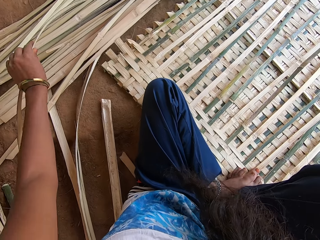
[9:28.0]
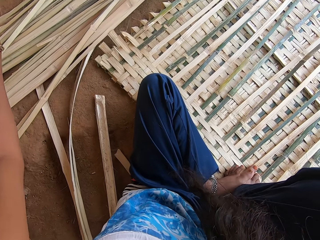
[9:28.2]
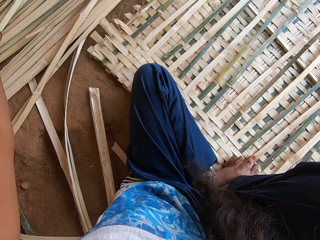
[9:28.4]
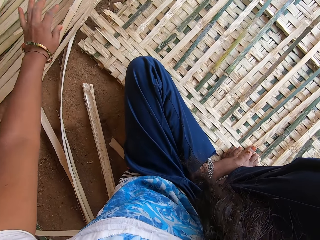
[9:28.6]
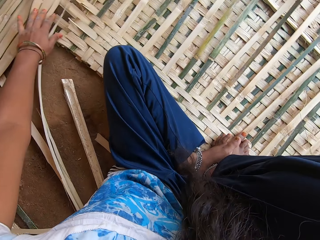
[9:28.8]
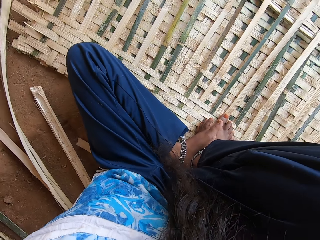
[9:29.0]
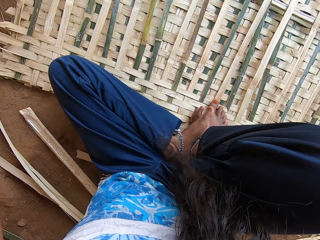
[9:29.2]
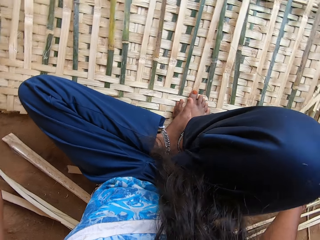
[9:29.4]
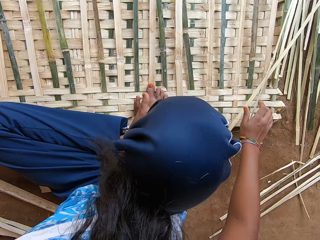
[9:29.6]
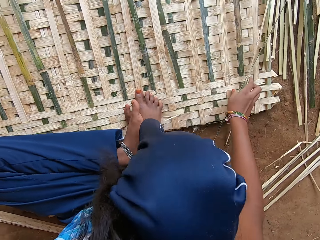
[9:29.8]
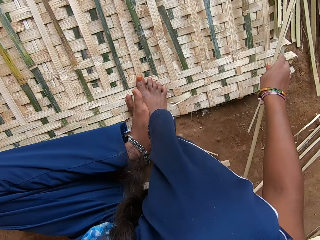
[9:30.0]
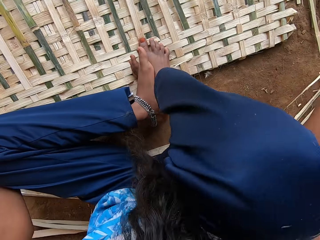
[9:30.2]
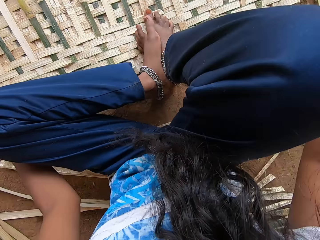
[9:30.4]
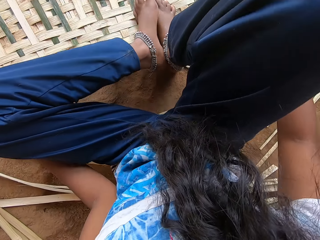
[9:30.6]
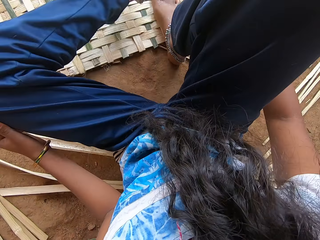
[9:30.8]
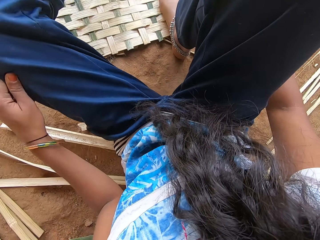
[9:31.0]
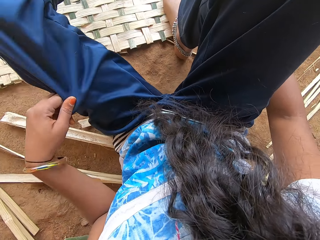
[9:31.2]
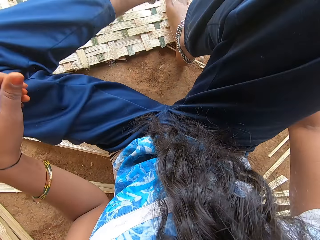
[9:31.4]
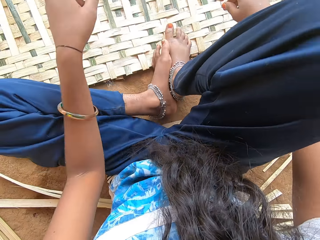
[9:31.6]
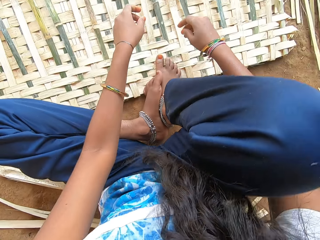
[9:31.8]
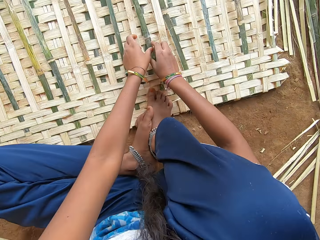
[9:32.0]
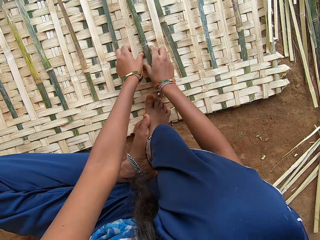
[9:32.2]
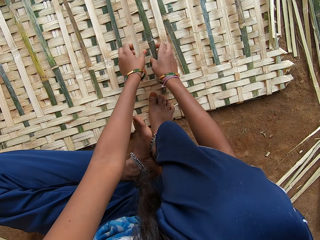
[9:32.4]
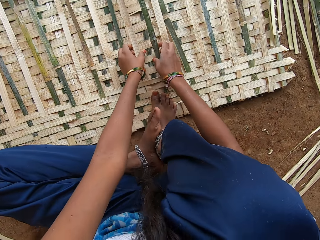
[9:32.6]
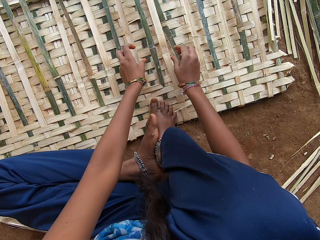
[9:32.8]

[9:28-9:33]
The camera wearer moves the reeds on the floor. They fold the legs on the floor. They adjust the trouser.

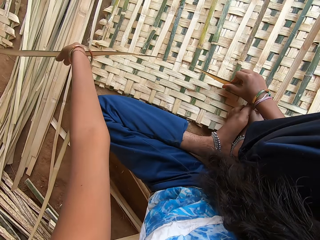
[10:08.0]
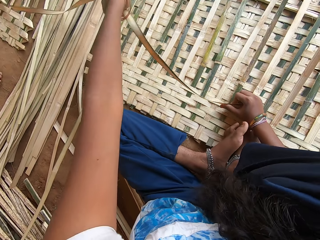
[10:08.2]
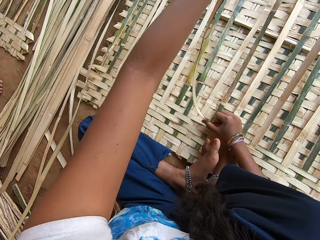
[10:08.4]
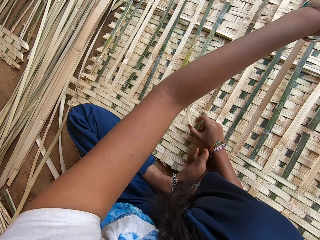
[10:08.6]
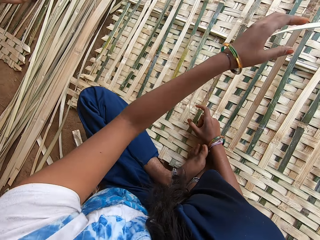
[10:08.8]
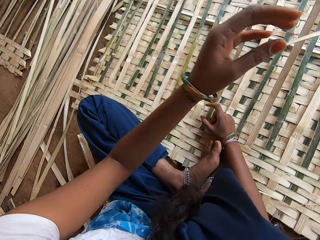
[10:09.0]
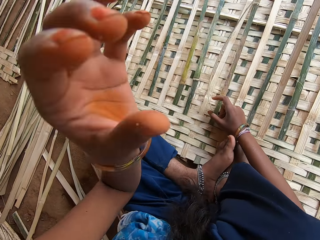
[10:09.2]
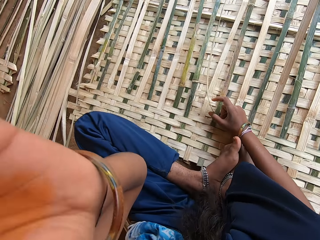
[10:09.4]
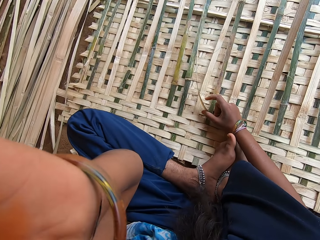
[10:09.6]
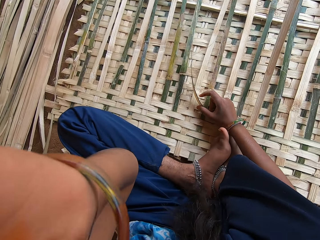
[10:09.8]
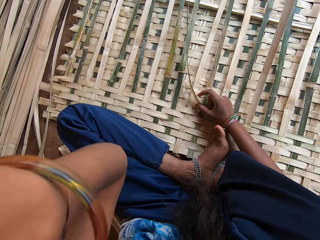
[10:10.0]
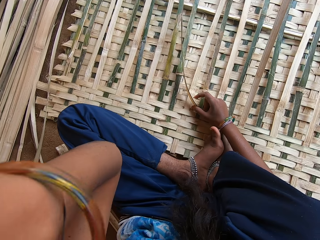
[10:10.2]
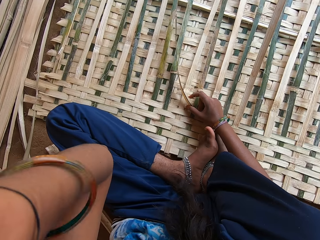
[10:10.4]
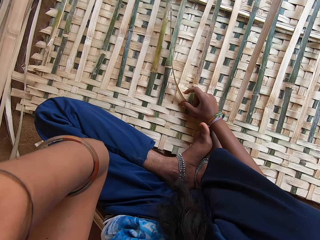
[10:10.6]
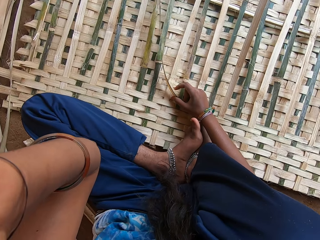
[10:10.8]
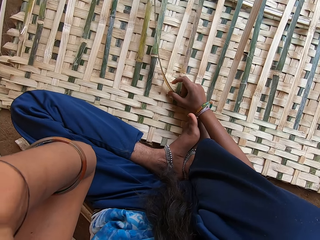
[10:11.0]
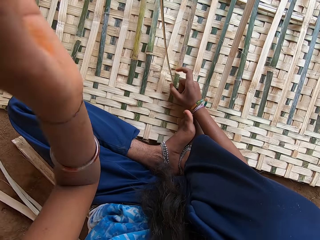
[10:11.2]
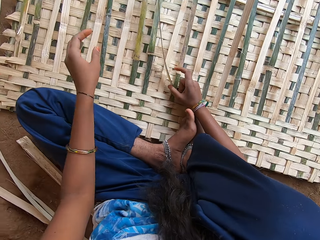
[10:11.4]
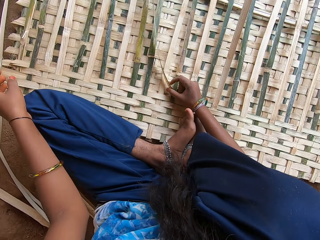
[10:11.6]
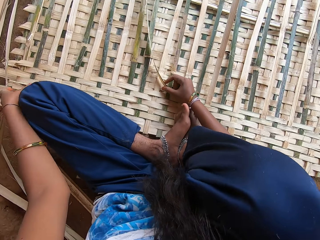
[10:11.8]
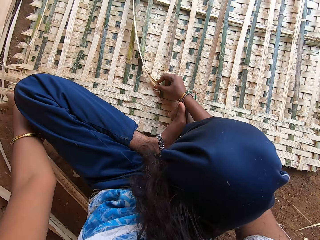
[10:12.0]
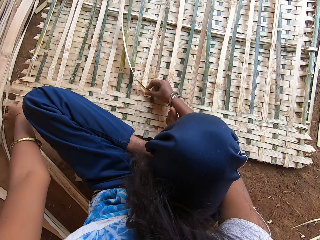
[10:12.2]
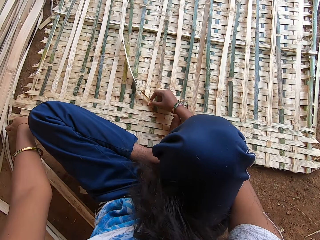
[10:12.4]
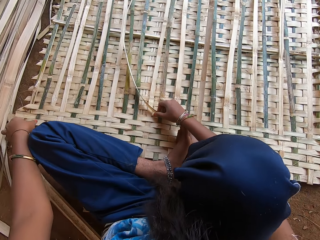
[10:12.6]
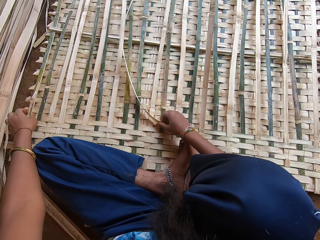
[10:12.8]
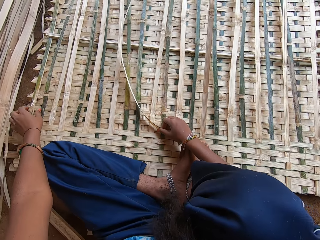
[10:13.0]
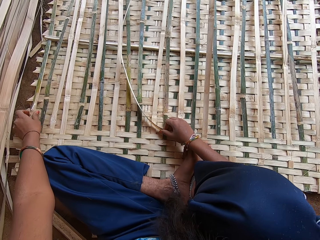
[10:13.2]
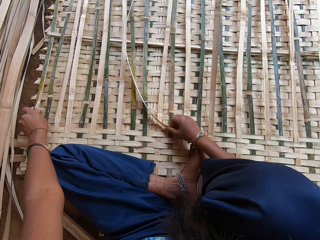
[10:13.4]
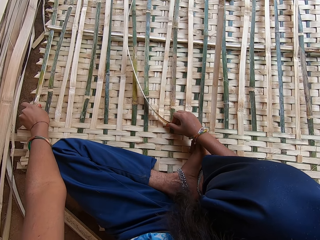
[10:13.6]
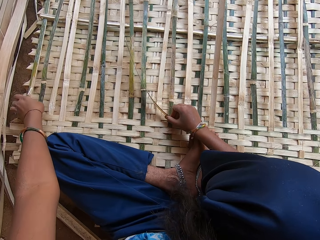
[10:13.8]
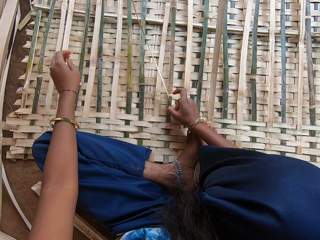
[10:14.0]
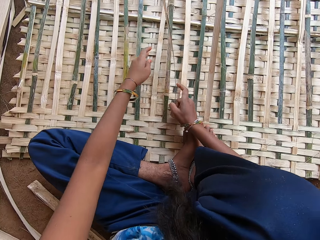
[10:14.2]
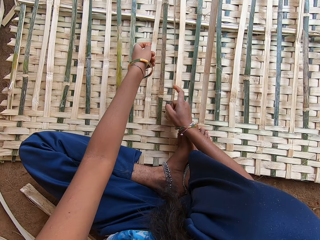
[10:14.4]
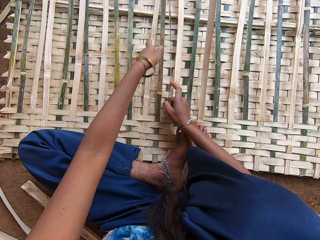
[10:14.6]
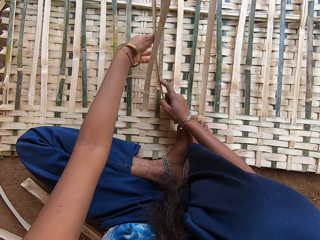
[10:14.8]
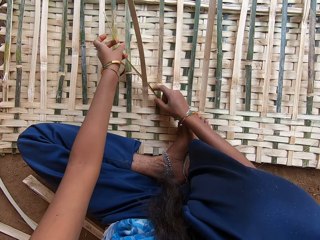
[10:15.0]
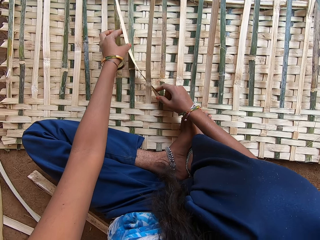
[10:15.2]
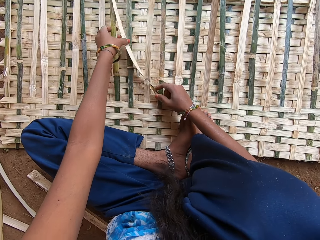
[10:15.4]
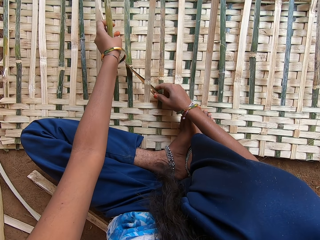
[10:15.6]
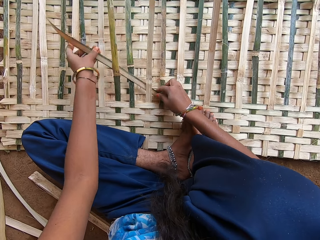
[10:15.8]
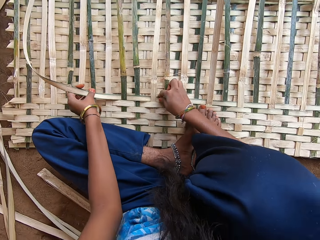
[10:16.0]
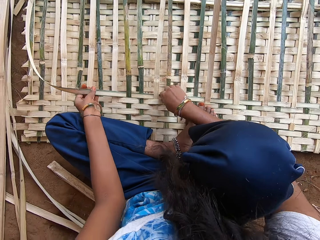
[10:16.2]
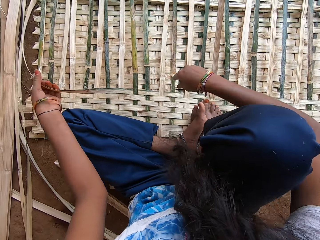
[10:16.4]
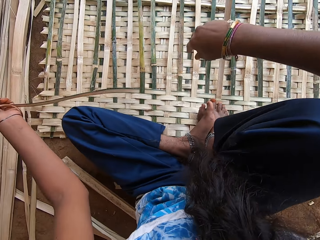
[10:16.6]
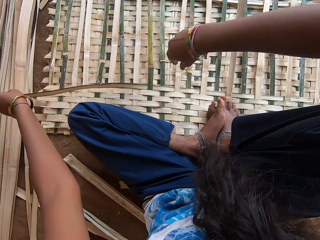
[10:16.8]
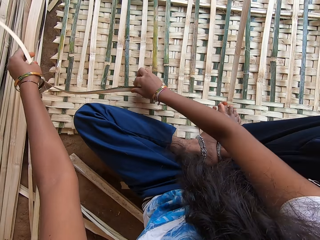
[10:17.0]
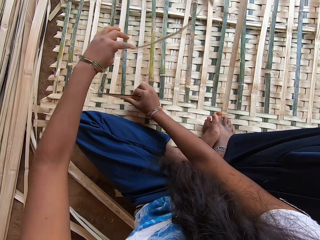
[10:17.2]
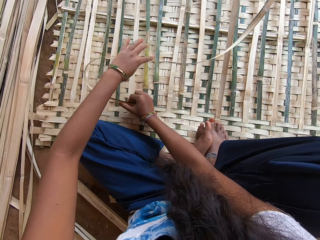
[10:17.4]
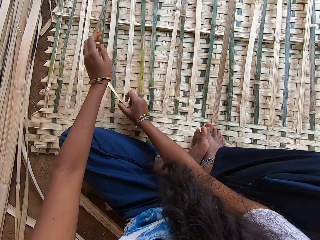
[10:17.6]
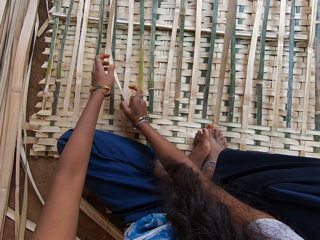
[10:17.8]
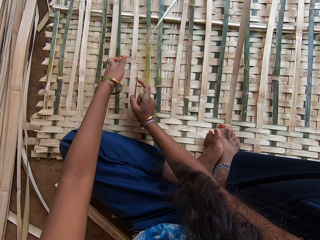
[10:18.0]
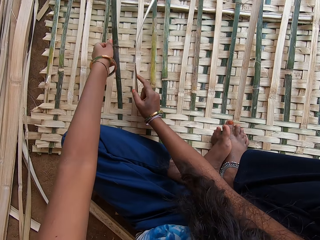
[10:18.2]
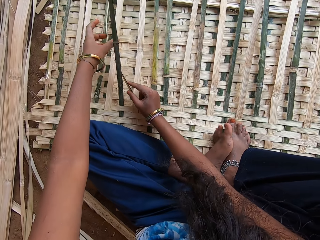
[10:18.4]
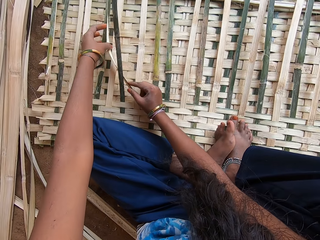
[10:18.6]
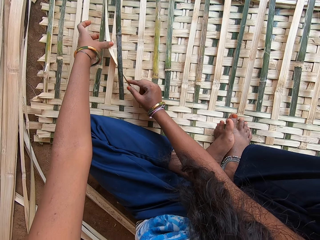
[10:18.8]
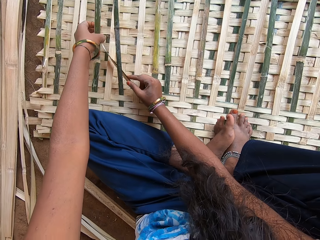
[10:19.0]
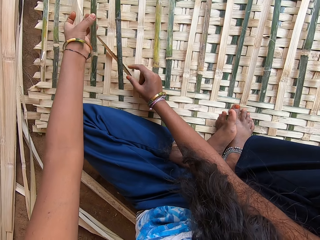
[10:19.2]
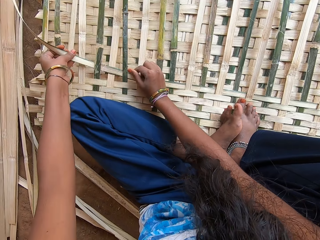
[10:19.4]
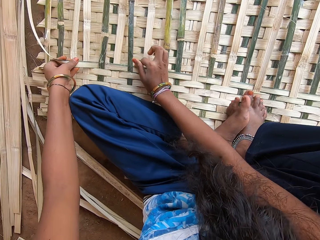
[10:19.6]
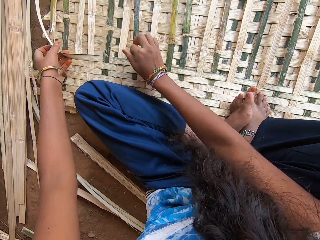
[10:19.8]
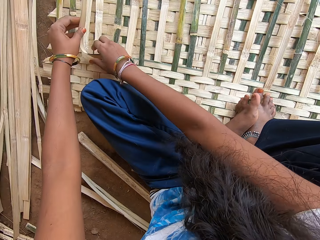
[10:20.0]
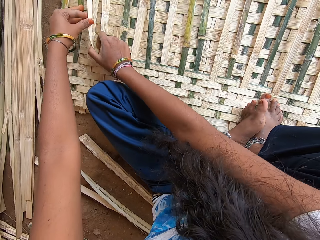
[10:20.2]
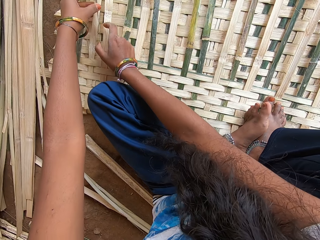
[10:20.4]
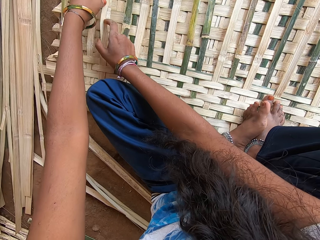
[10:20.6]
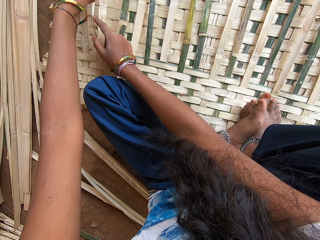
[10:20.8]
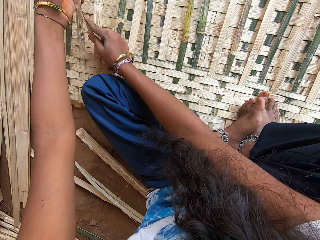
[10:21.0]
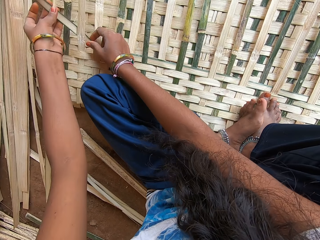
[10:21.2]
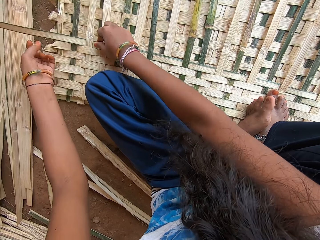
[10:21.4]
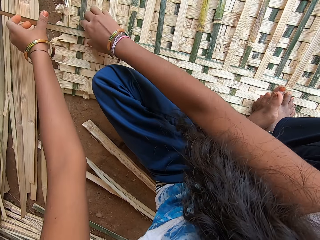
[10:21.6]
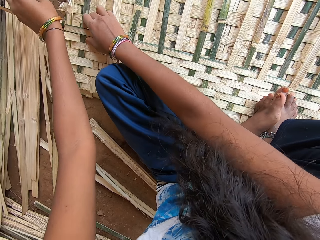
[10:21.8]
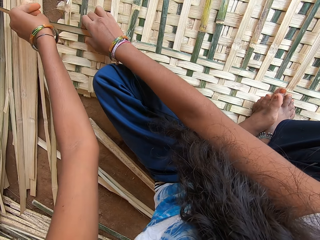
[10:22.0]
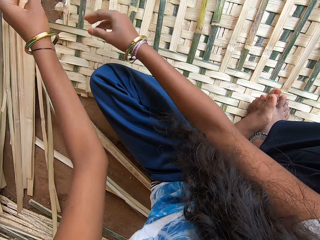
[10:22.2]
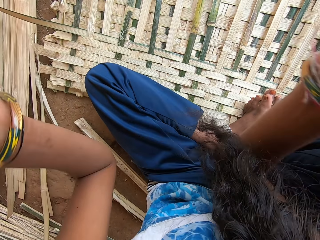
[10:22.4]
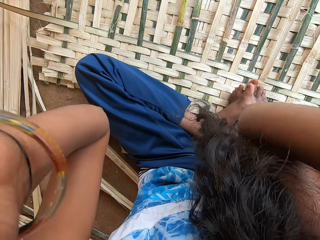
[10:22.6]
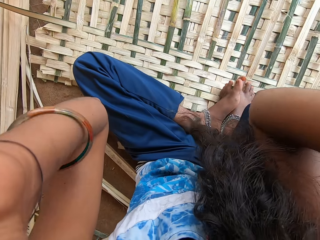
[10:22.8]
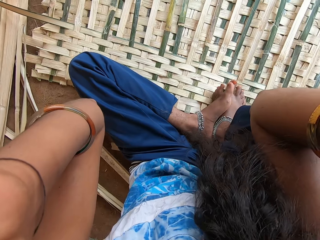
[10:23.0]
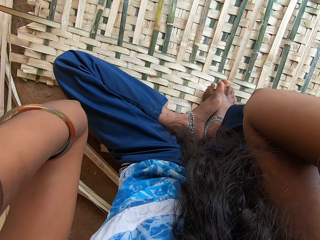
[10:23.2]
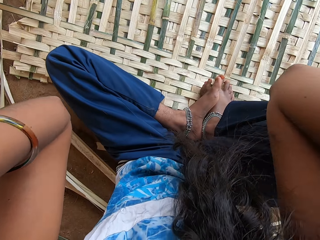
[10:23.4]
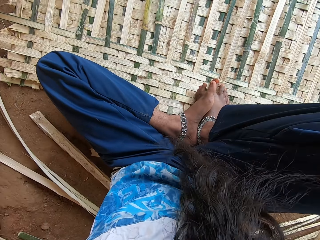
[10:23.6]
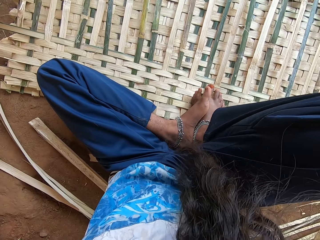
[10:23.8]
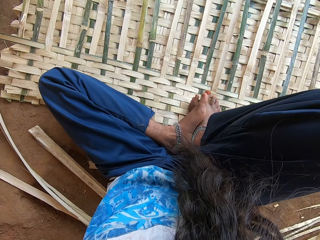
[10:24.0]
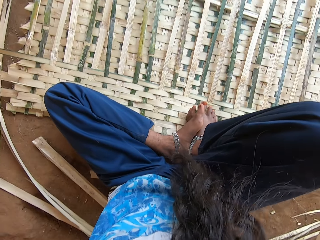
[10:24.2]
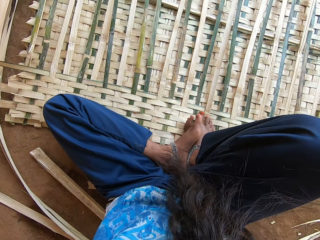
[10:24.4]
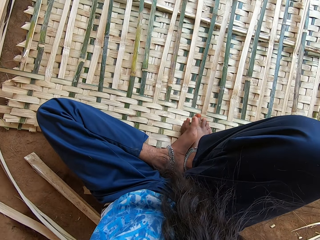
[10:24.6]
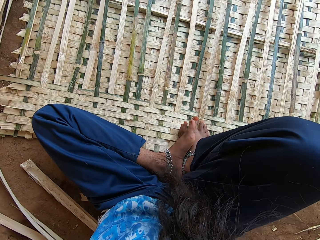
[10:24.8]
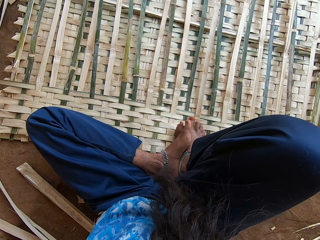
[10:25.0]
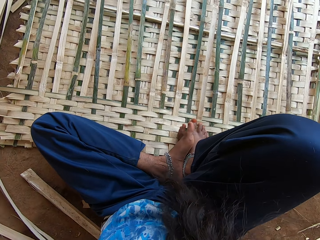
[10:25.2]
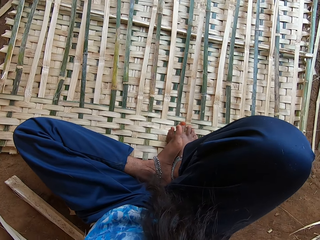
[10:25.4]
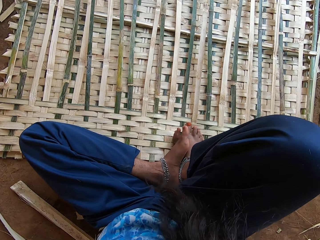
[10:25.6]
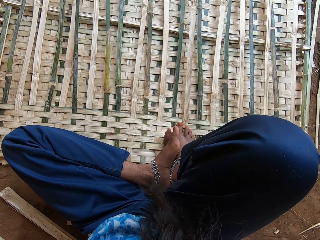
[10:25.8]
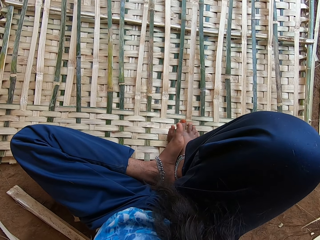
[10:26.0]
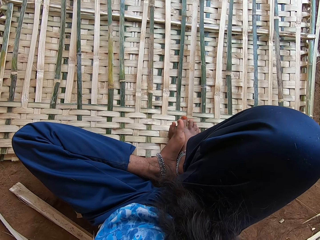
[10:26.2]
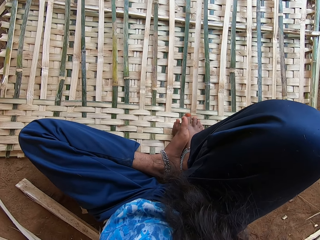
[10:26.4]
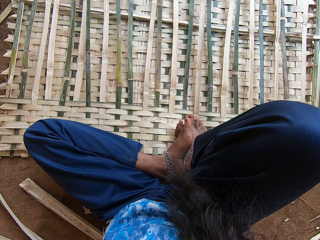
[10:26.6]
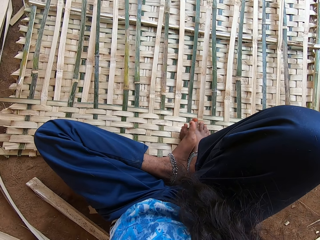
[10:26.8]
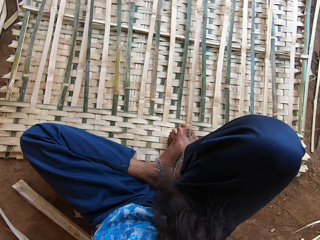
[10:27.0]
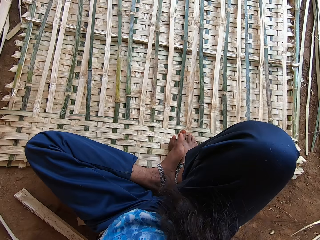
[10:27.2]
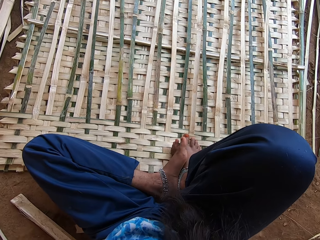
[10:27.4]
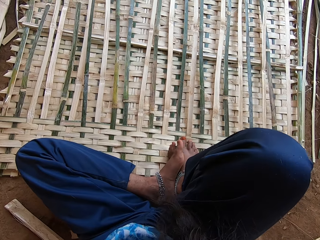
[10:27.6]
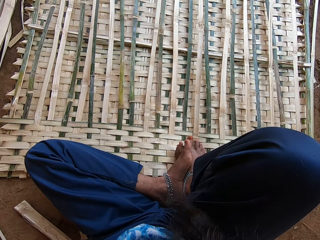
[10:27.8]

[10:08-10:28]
The camera wearer adjusts the camera. They raise their left hand towards something. They withdraw their left hand from something. They weave the mat. They tilt the camera.
